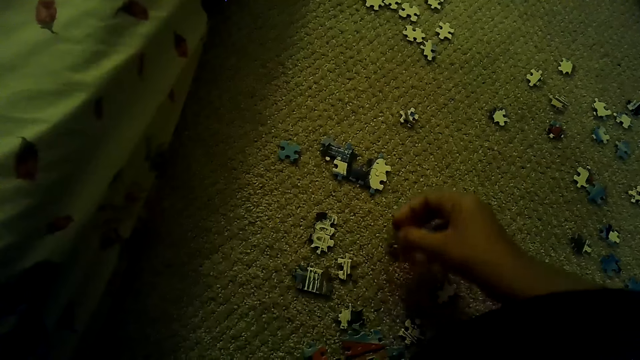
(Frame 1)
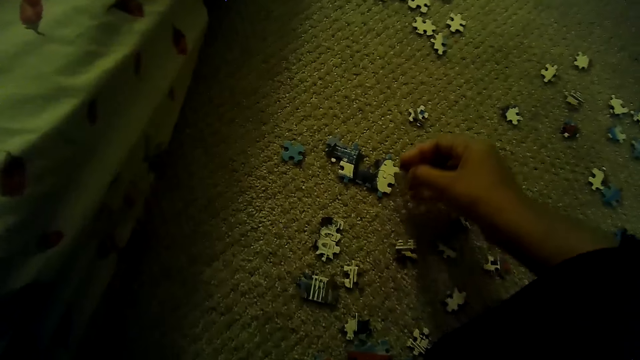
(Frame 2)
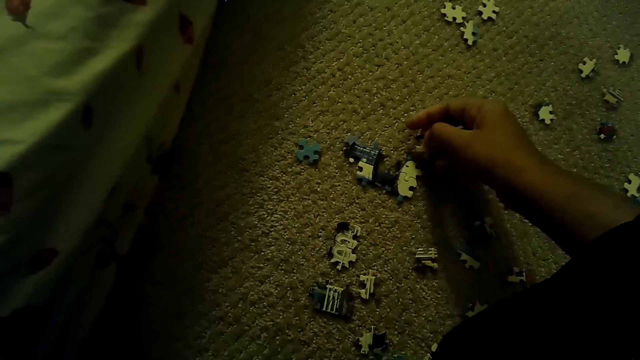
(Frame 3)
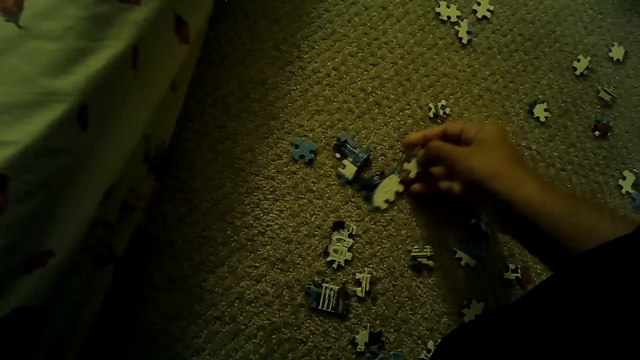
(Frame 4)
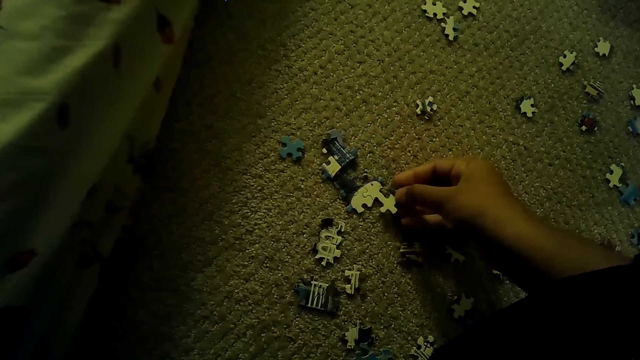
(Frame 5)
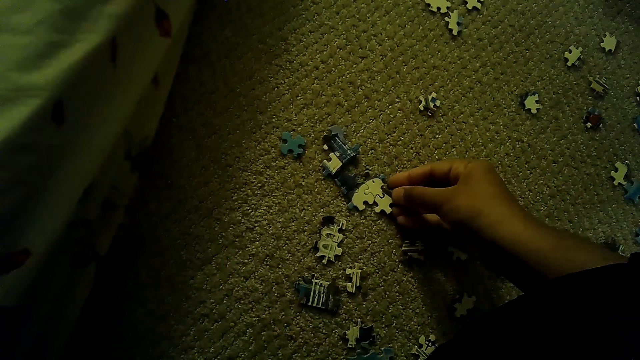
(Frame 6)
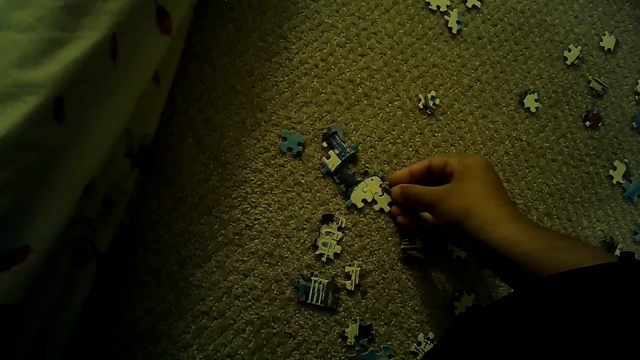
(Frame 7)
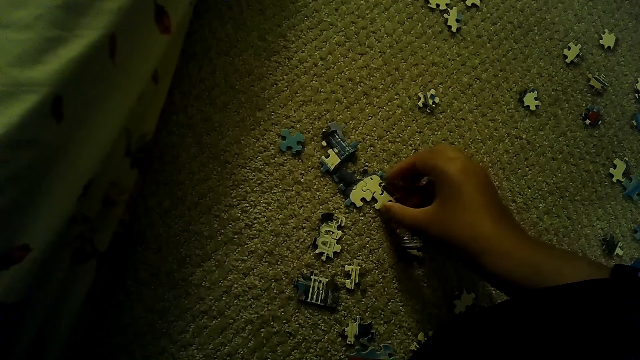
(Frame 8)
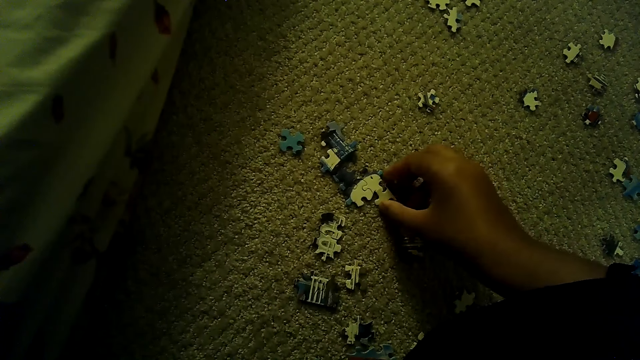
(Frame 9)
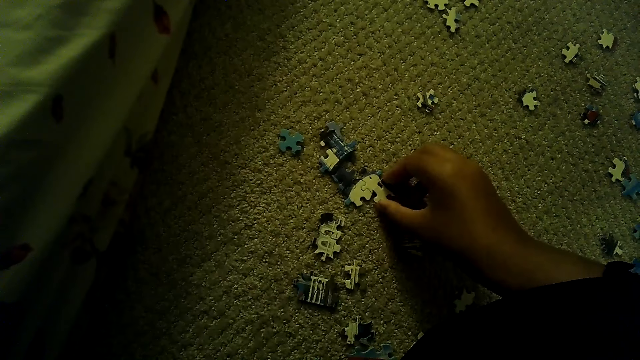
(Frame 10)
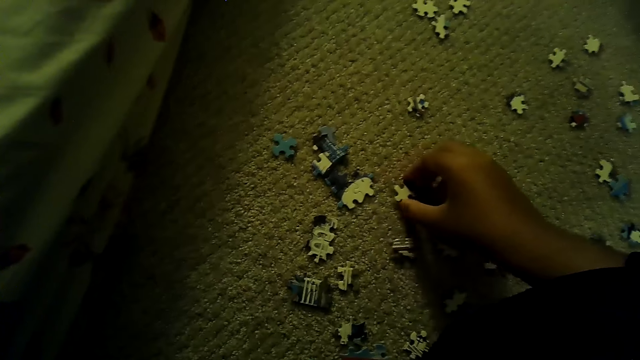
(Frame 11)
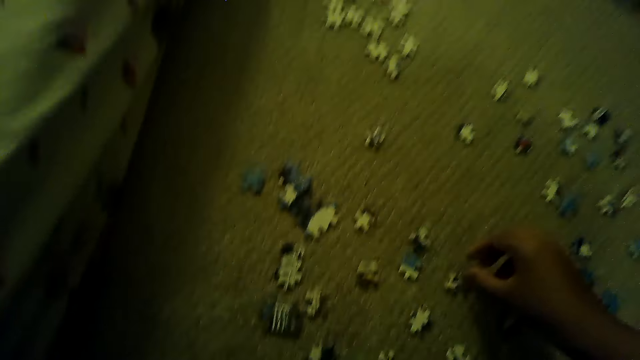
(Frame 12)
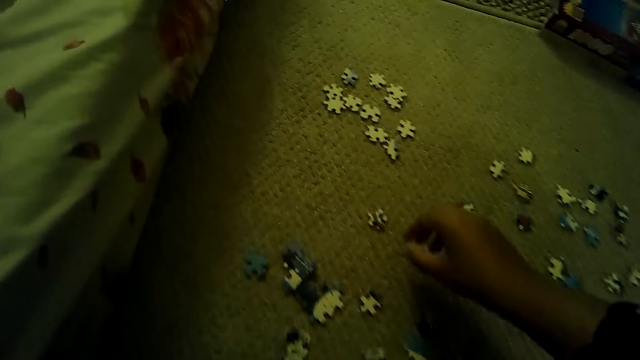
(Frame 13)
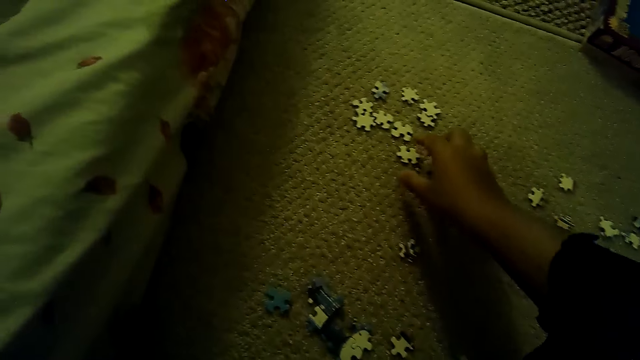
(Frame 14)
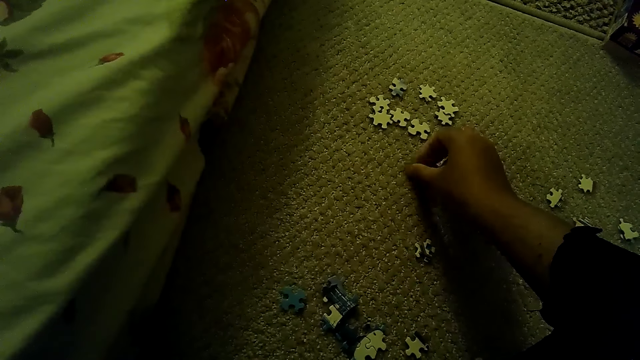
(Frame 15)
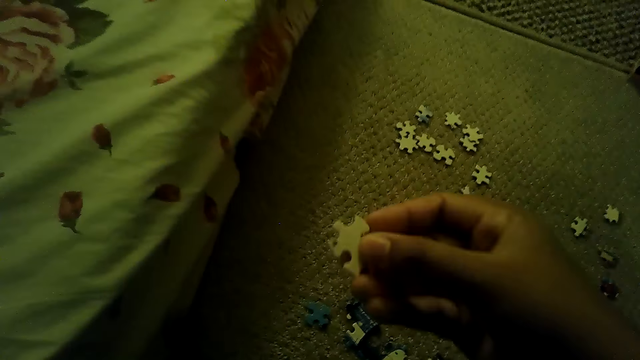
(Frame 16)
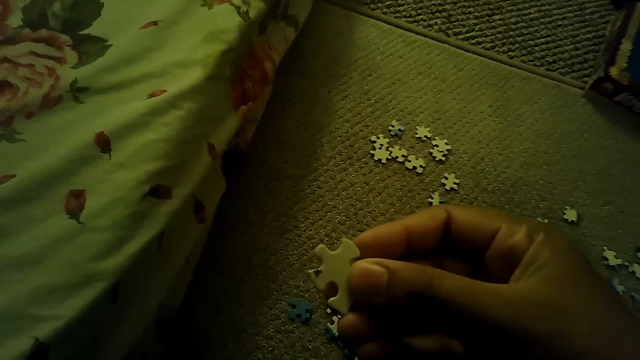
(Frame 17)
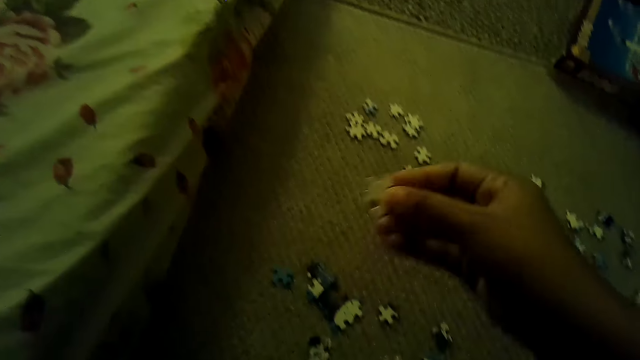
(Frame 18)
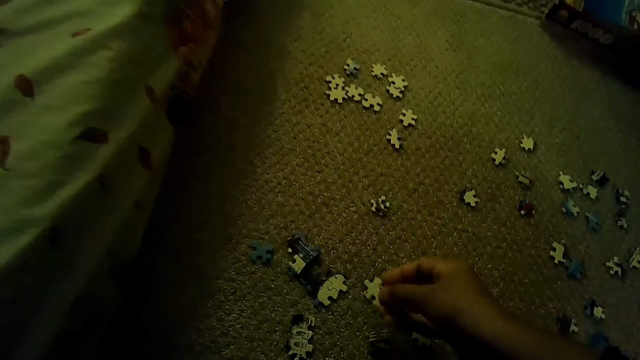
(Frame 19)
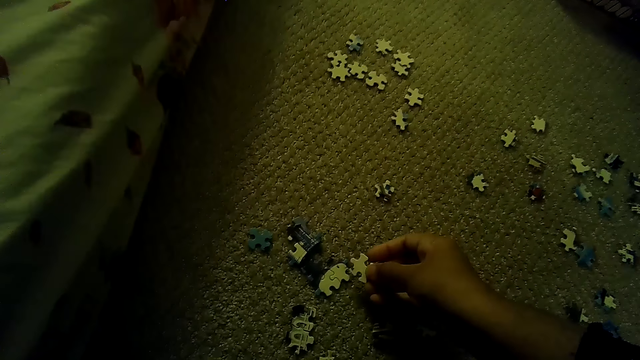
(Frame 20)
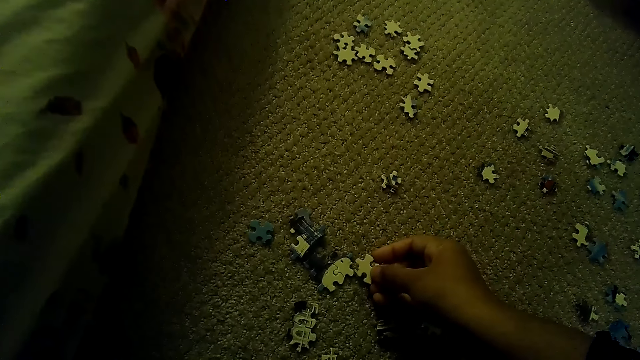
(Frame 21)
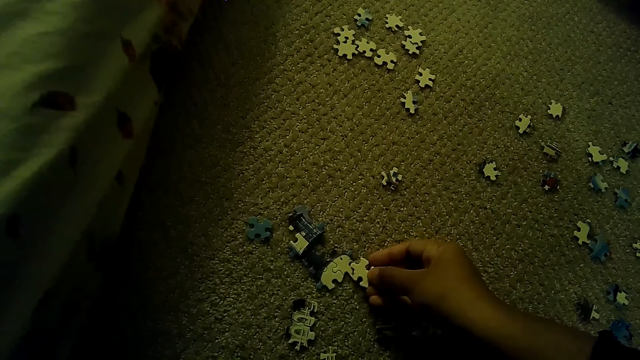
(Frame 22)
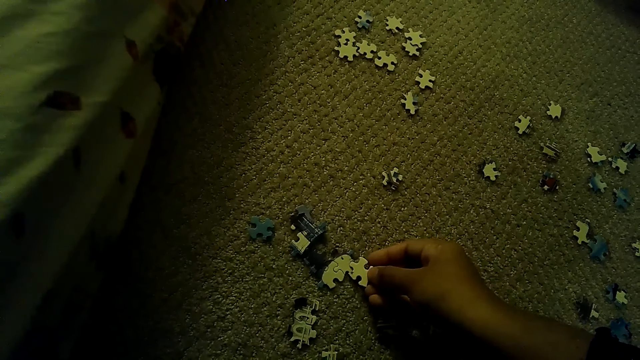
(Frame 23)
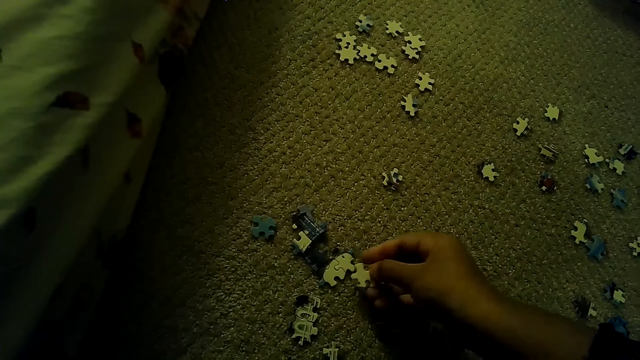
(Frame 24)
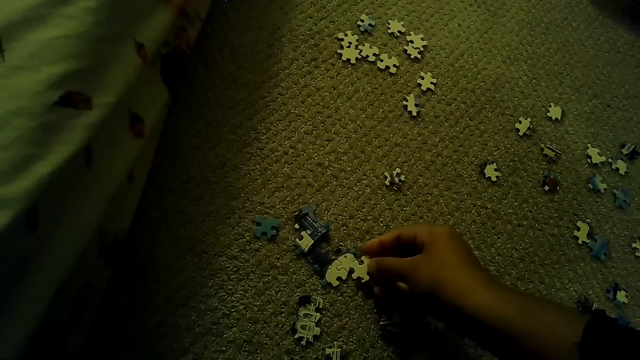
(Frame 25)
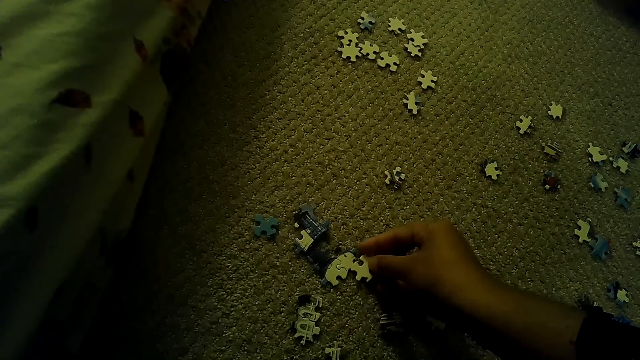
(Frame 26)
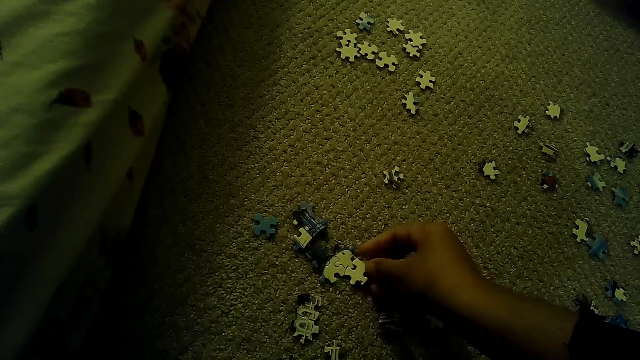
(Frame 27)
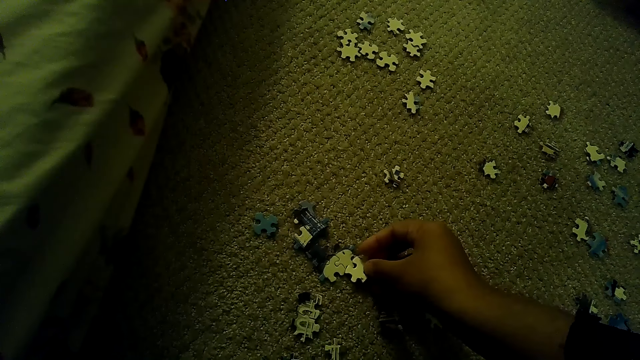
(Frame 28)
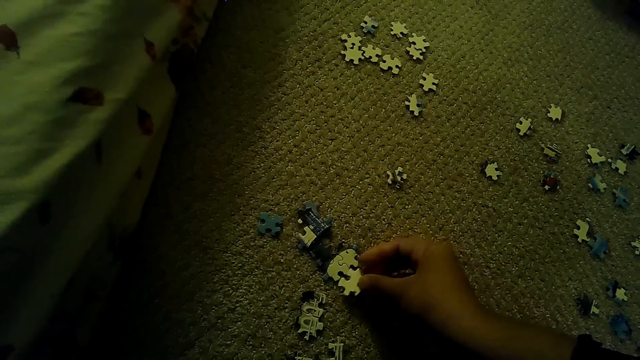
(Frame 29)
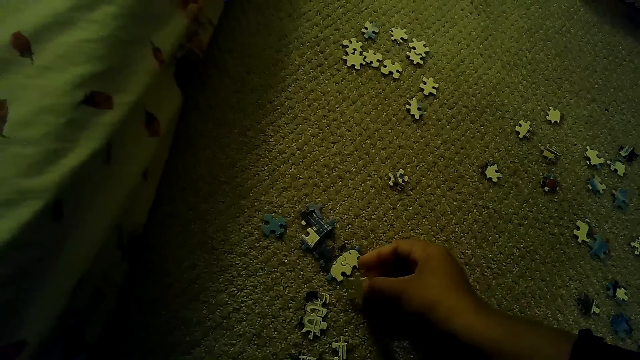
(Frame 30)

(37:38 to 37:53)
The camera wearer fixes the puzzle piece. They pick up the puzzle piece. They look at the puzzle piece. They fix the puzzle piece.

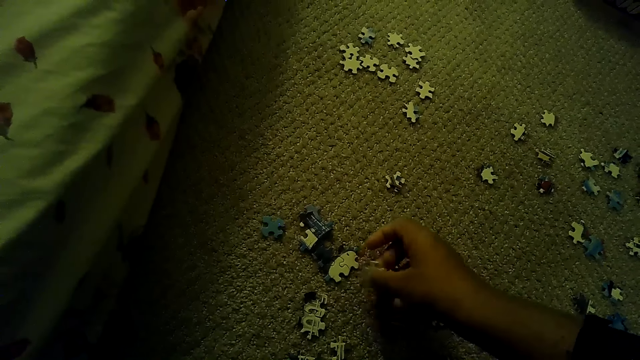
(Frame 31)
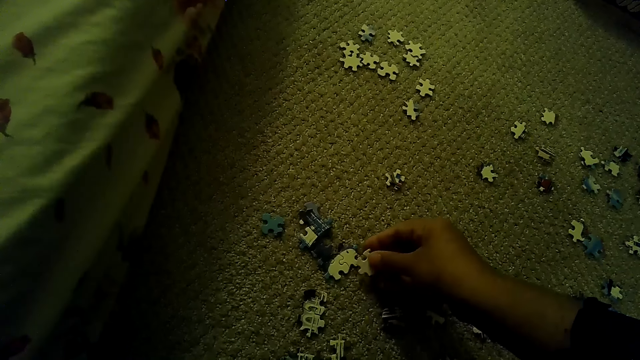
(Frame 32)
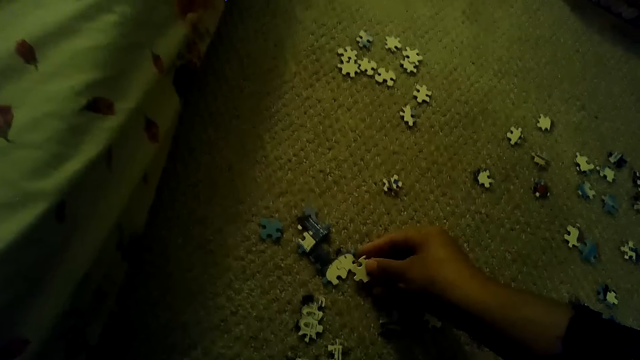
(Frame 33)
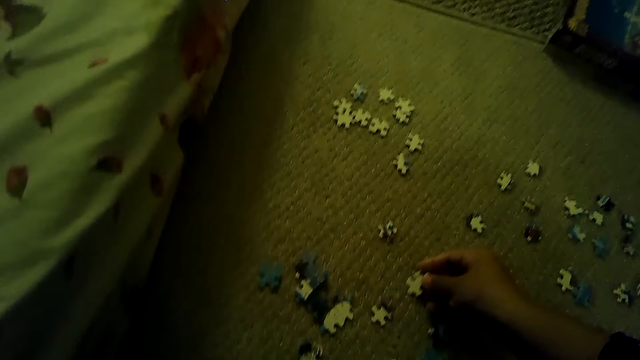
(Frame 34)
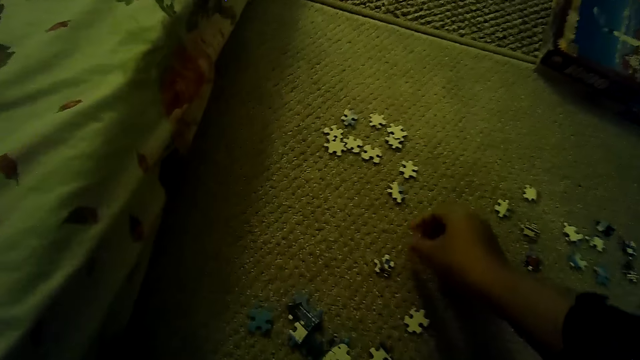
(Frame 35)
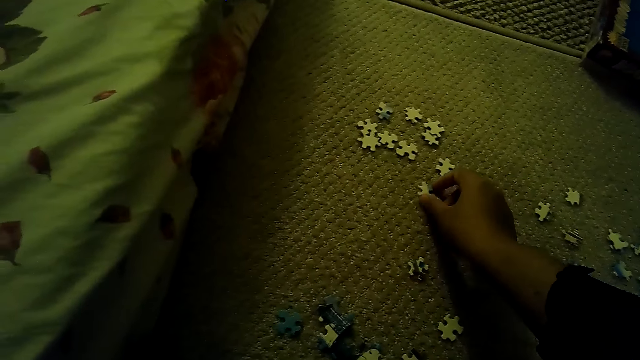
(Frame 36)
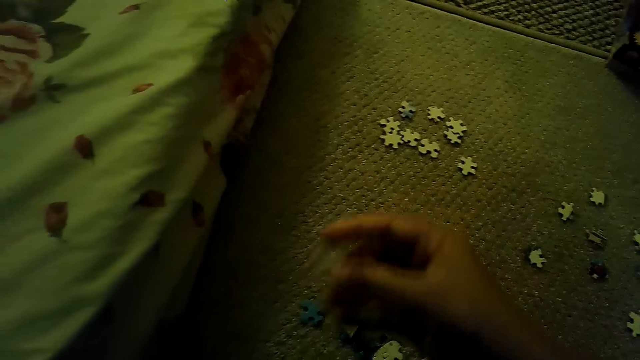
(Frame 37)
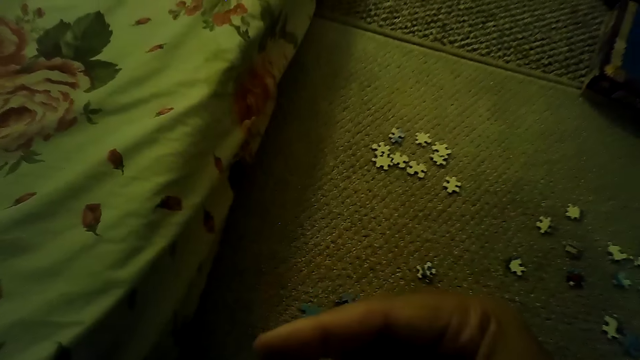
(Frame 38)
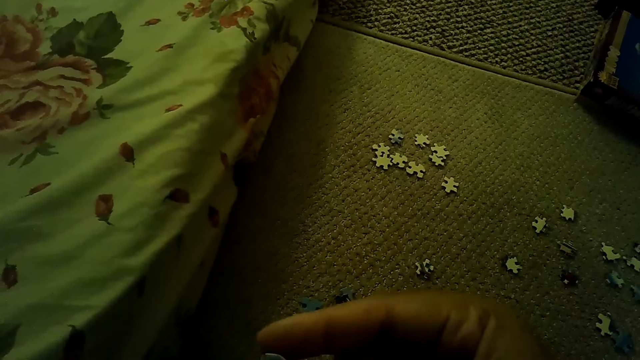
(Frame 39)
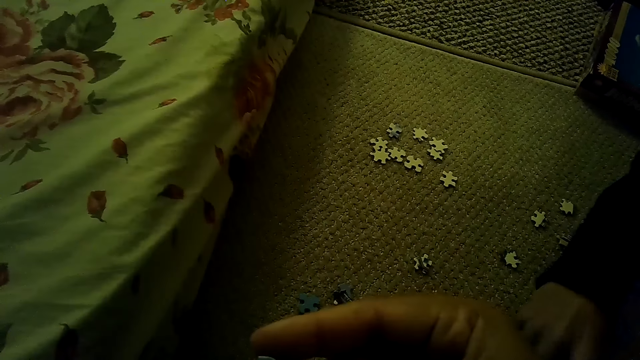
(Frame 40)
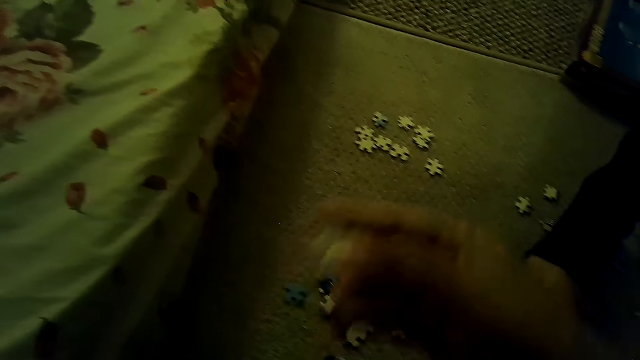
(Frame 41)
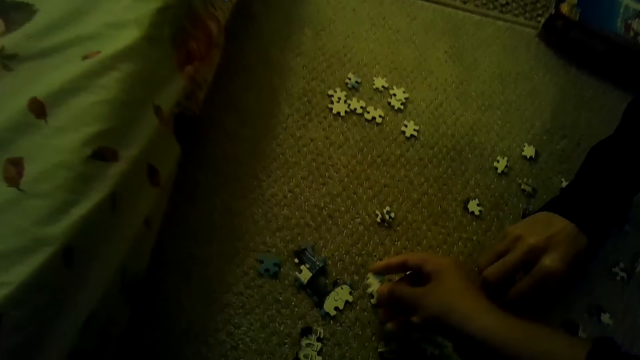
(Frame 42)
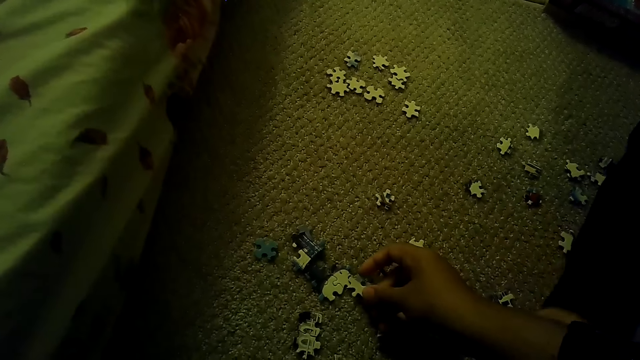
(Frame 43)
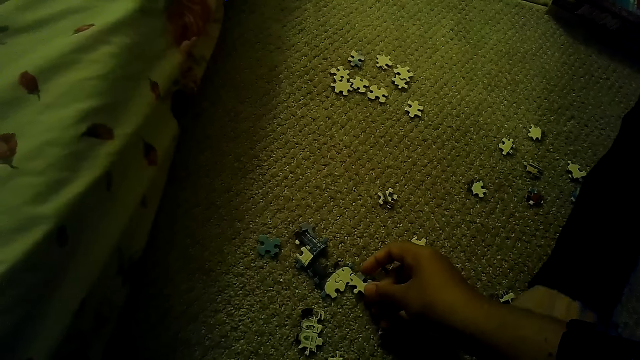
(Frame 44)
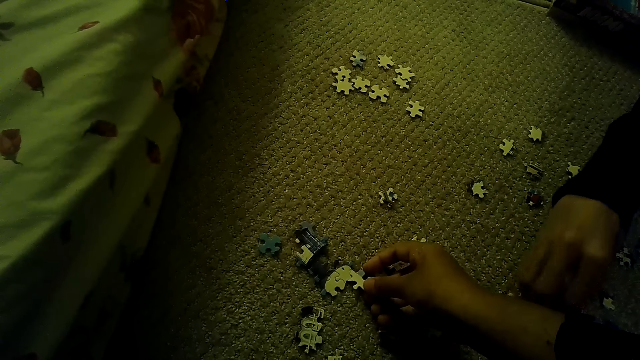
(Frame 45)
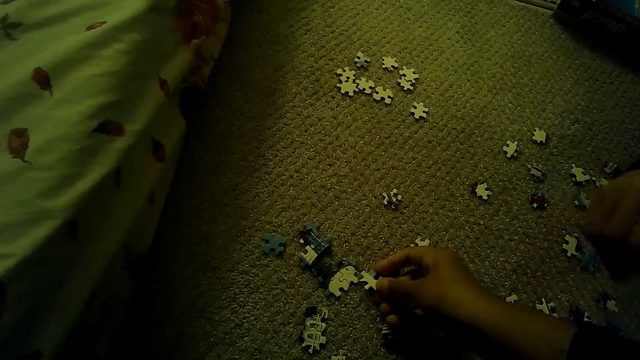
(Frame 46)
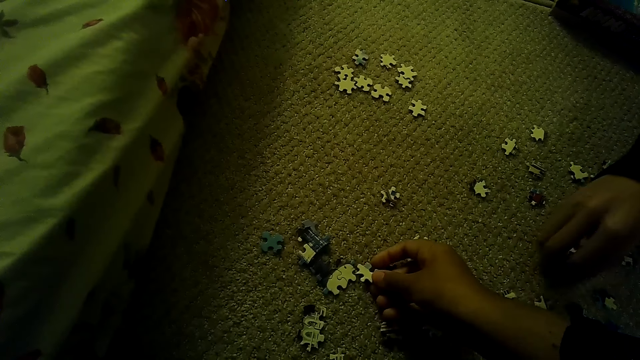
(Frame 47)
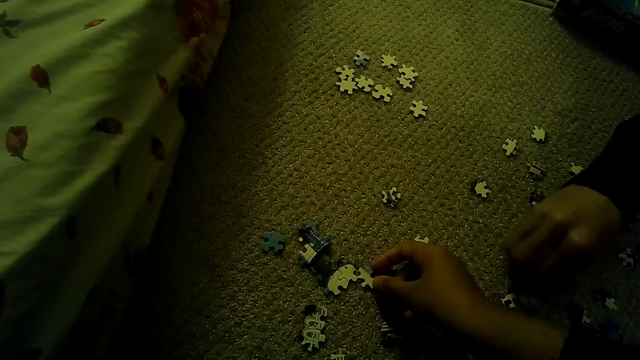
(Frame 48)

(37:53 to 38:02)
The camera wearer picks the puzzle piece. A man plays the jigsaw puzzle. The camera wearer puts the puzzle piece down. They fix the puzzle piece. The man moves the puzzle piece.
